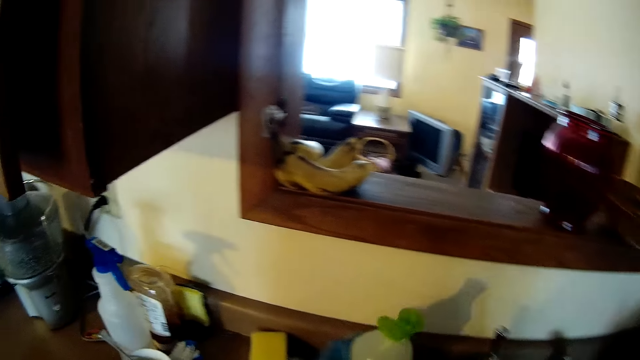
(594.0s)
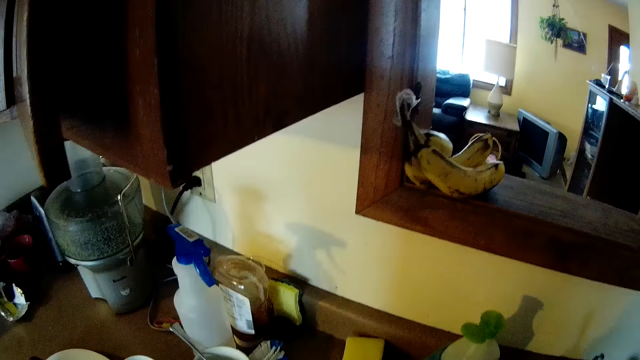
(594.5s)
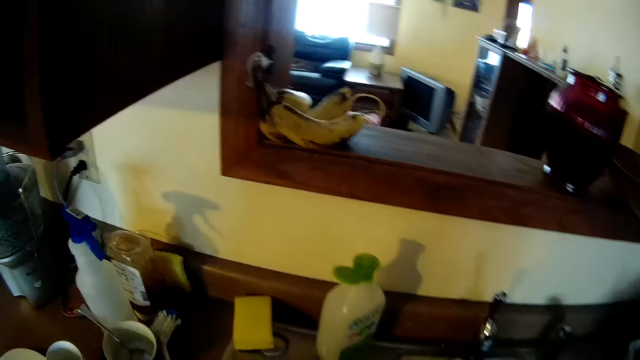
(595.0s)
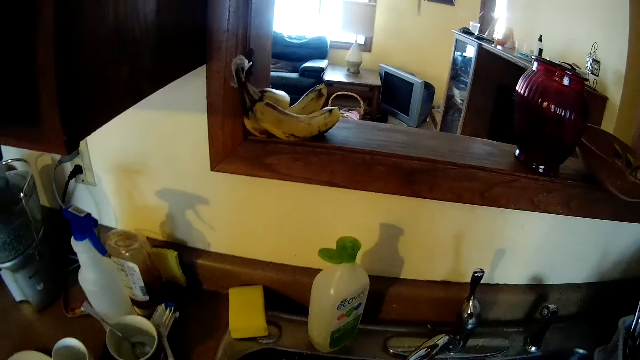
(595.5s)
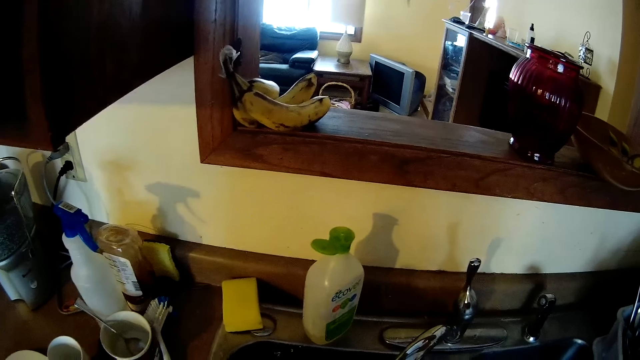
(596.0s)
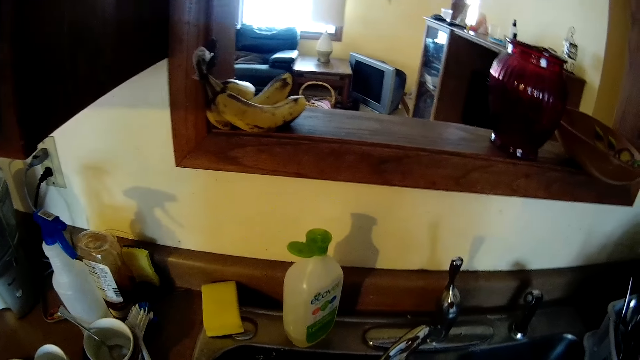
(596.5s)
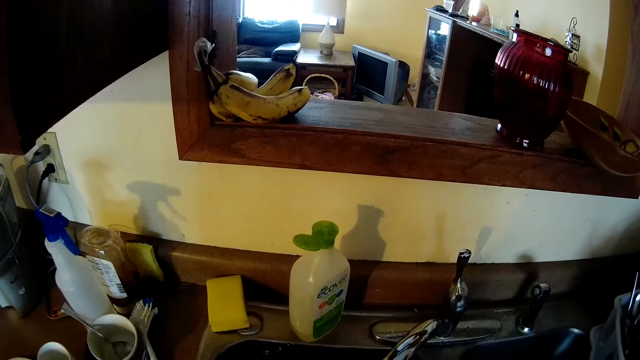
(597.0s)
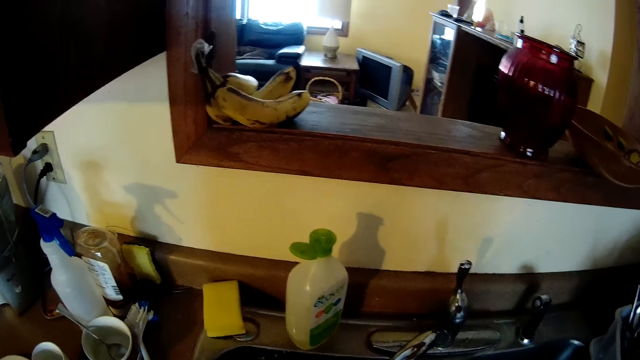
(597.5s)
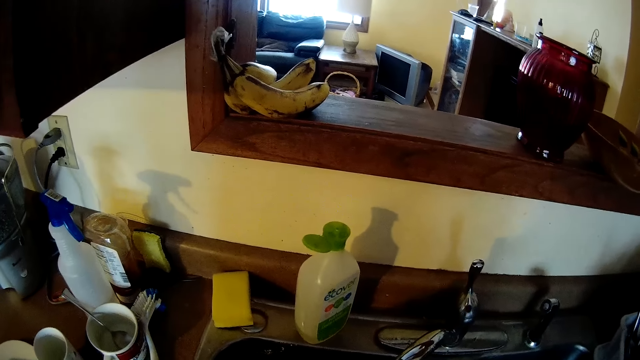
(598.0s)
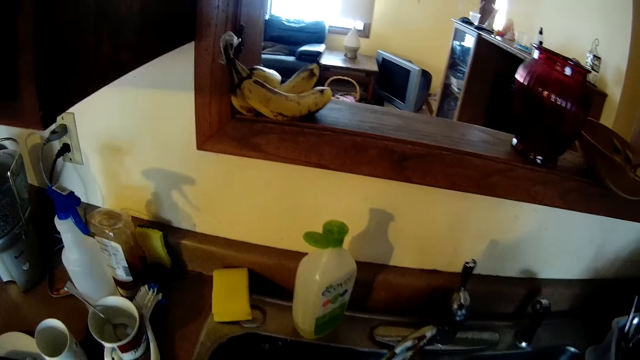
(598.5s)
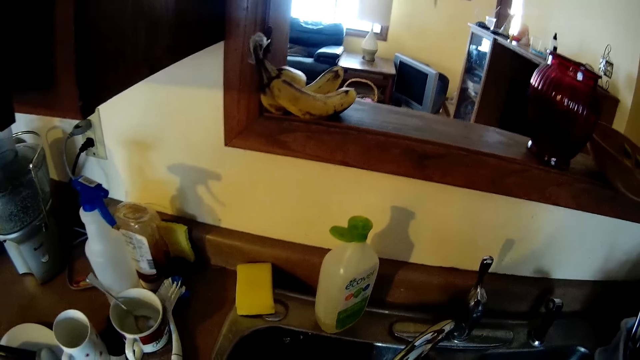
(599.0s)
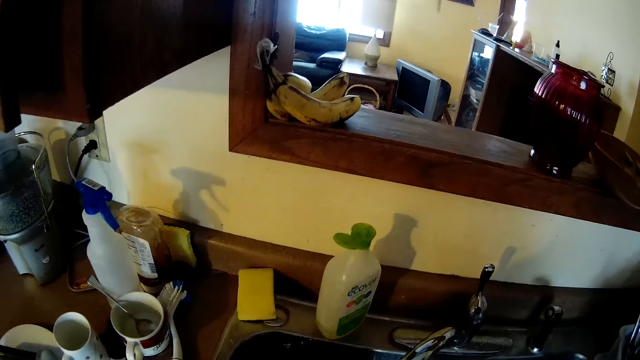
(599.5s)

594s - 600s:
The camera wearer drops the container of soap or detergent on the sink.

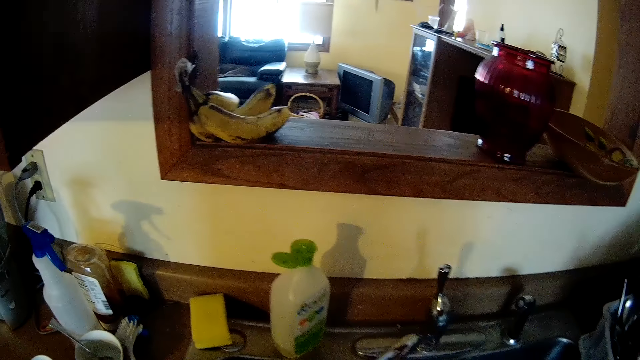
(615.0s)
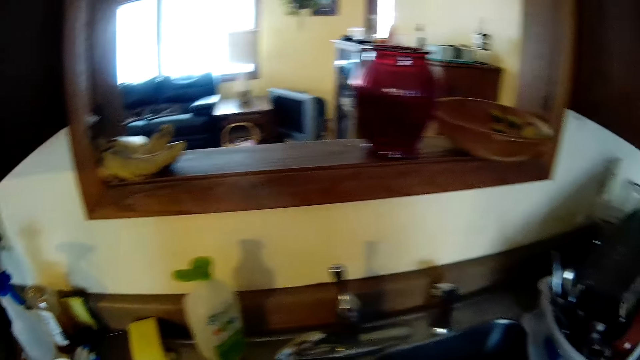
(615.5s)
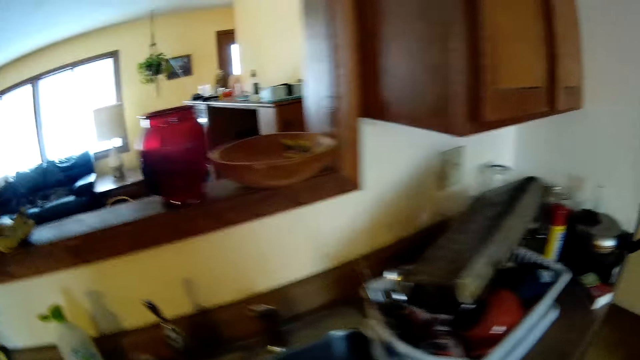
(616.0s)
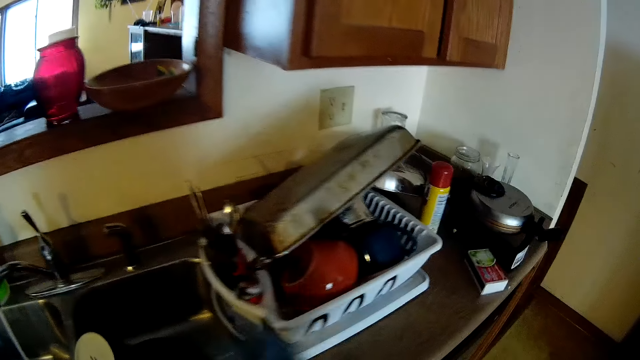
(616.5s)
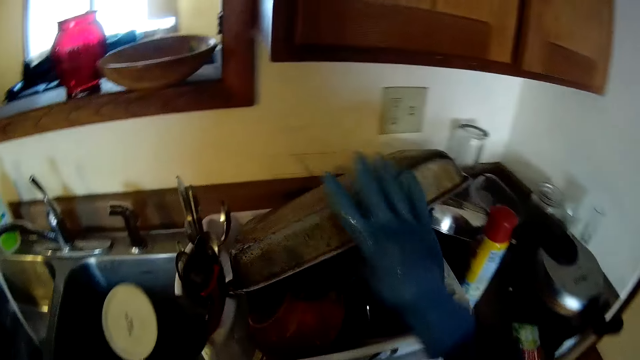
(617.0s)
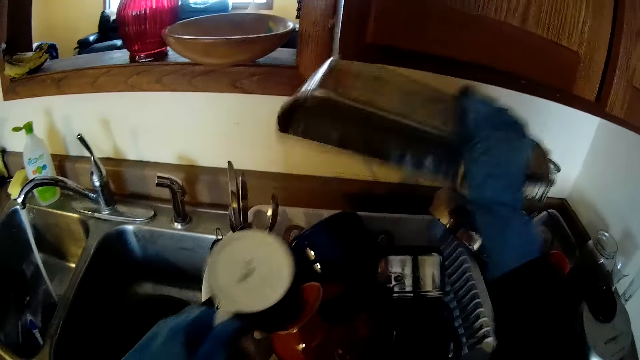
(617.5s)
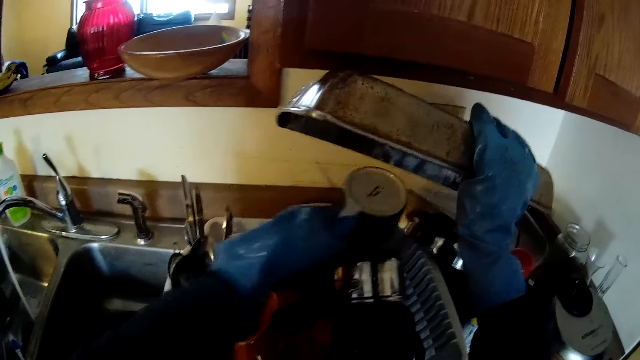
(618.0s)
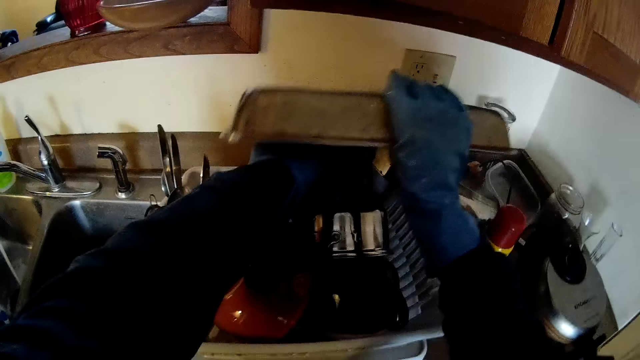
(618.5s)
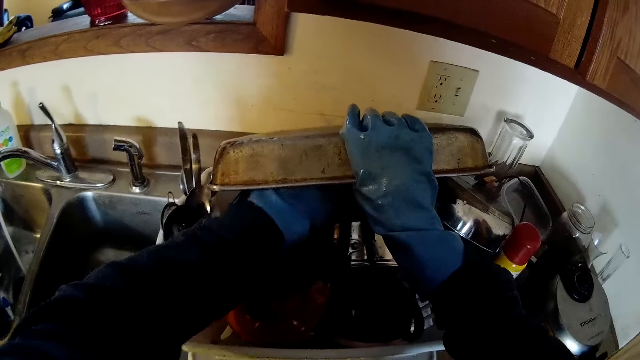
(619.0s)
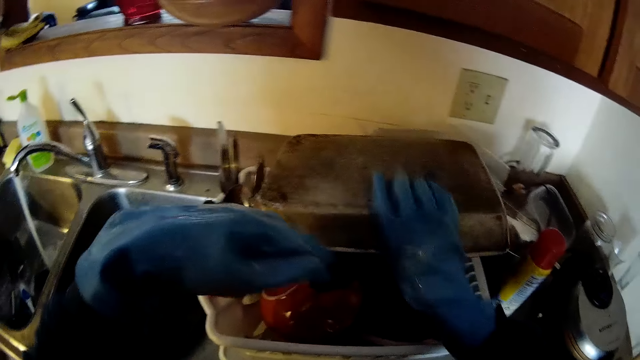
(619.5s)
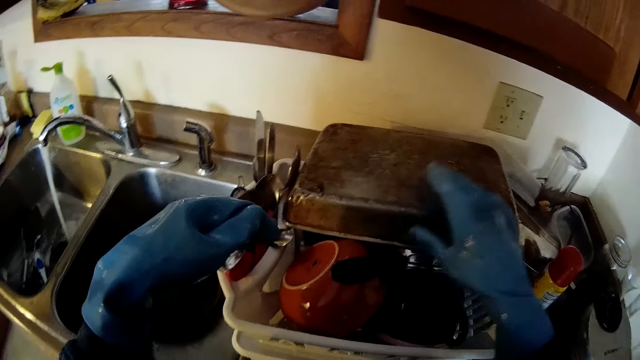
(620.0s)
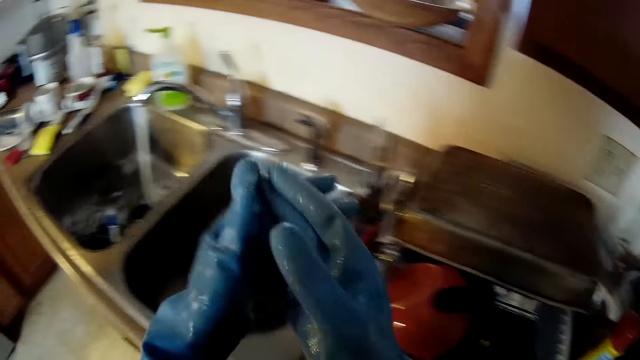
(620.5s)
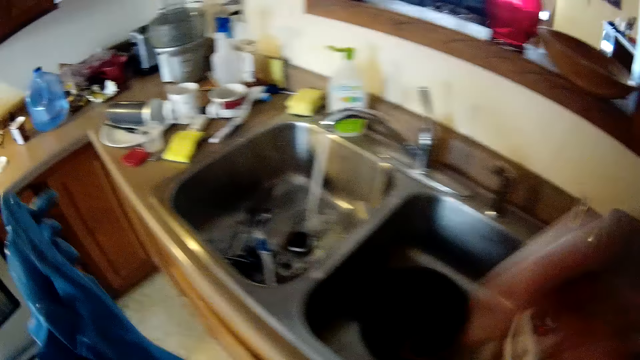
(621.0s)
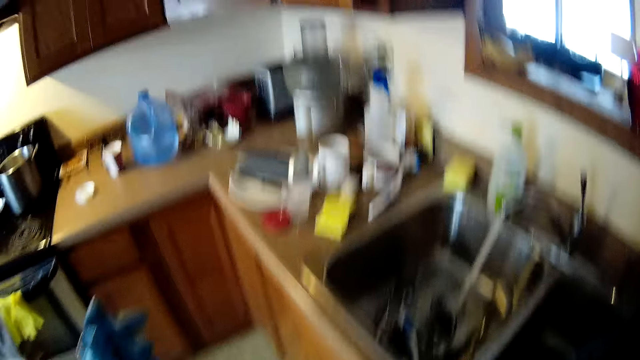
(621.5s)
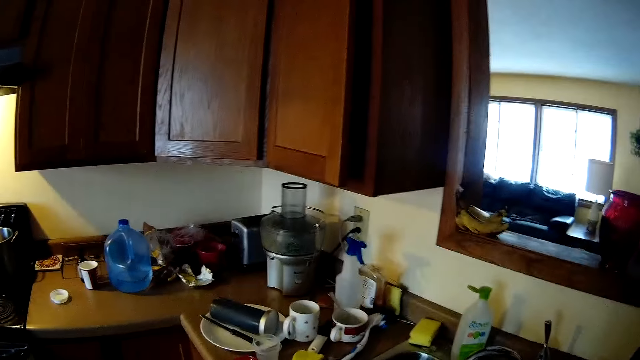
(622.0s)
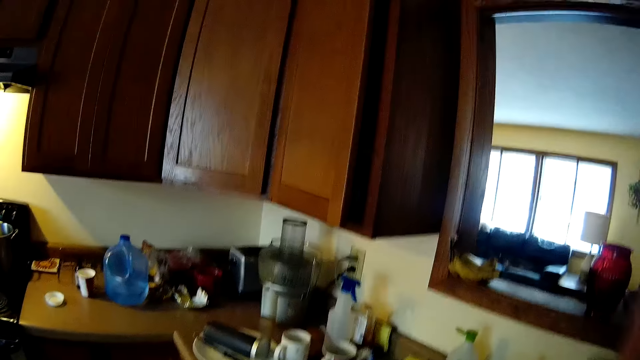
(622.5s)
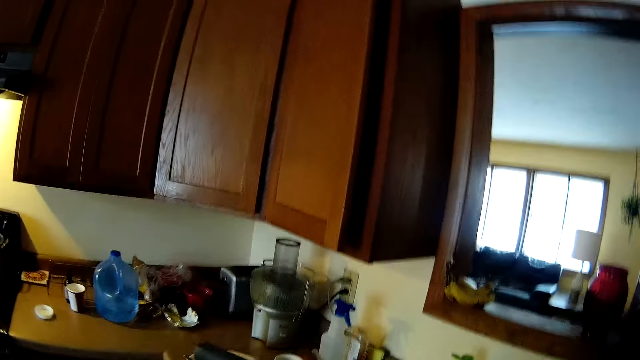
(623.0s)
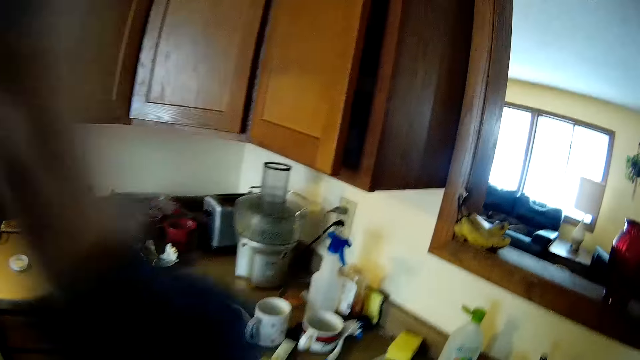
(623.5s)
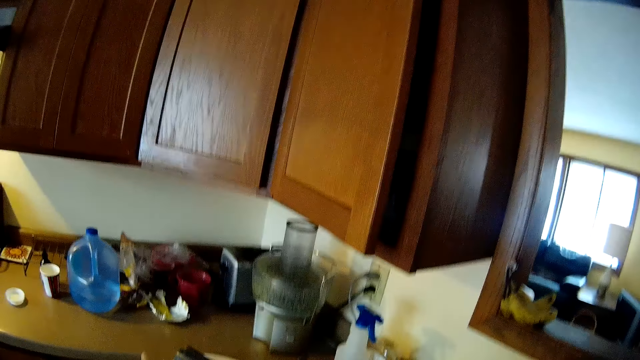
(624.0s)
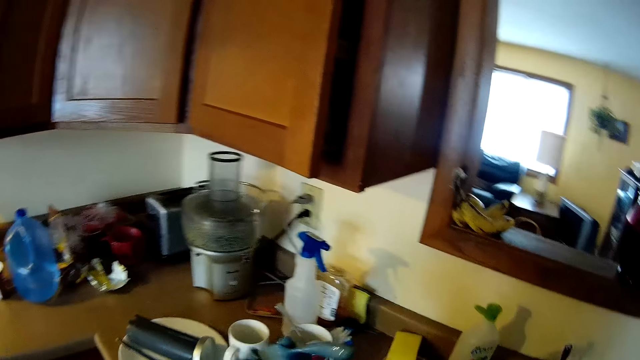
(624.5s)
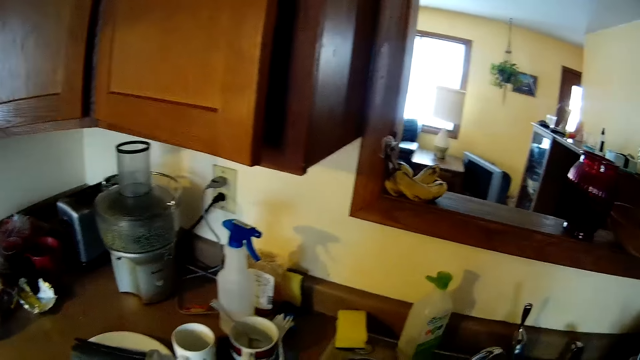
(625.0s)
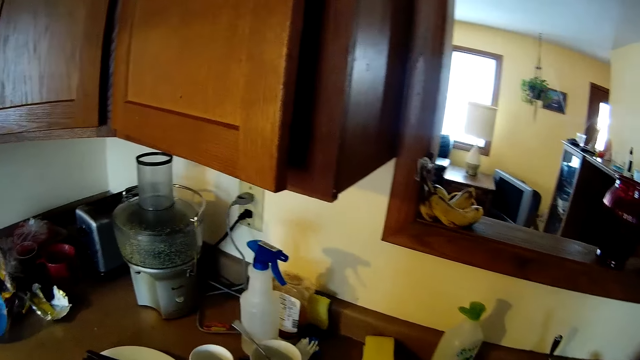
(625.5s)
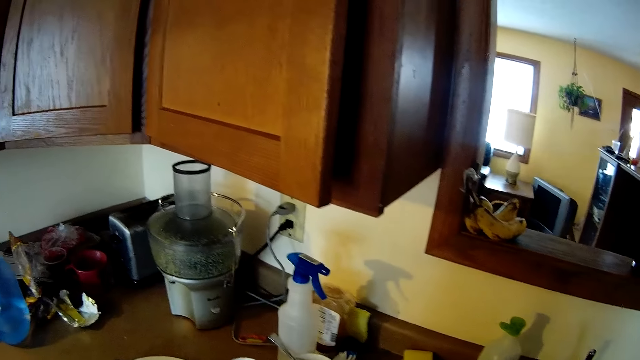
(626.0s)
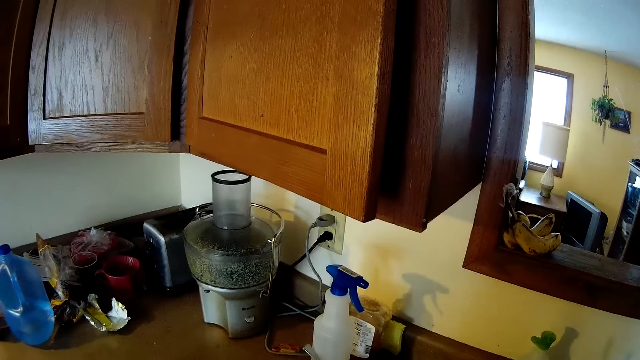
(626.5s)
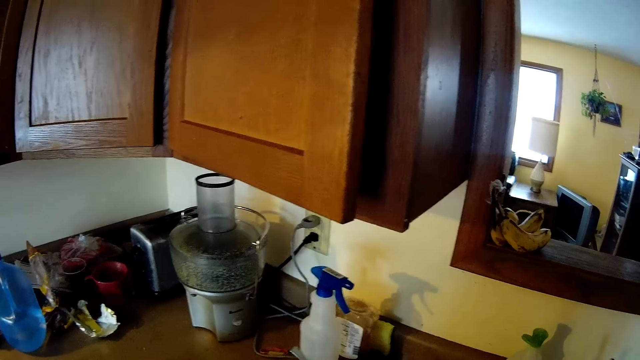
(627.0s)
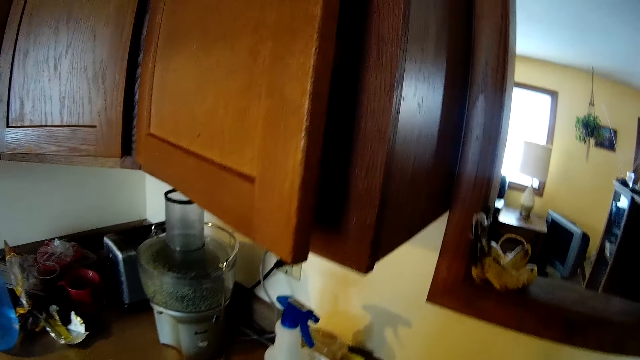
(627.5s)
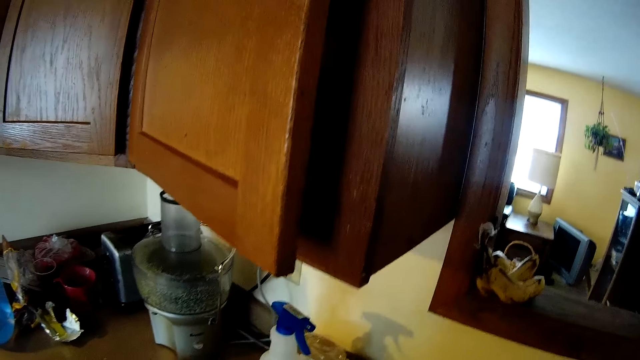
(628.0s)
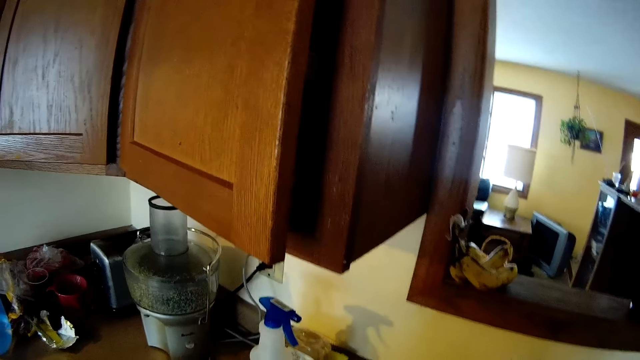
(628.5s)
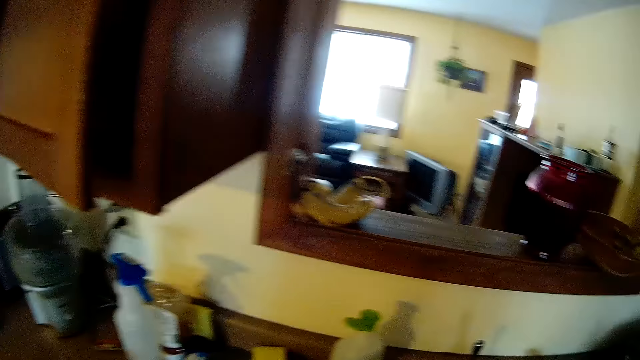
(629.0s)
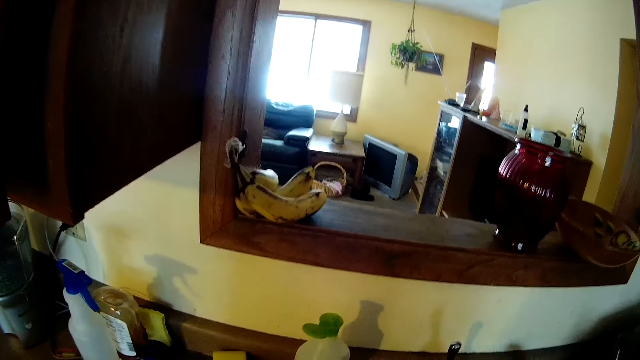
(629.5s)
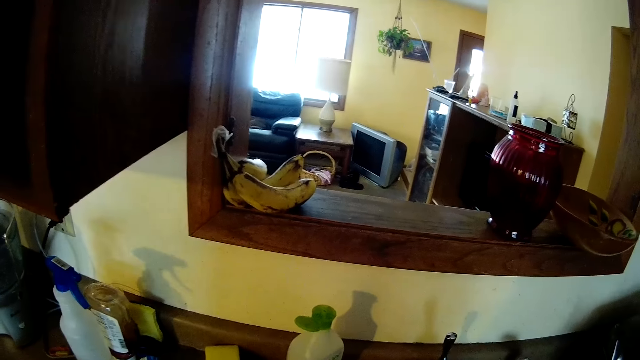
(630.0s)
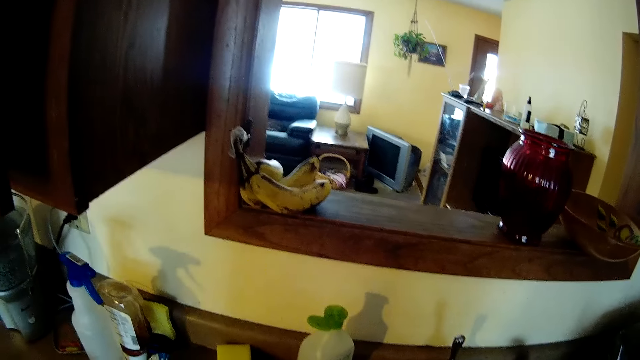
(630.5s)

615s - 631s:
The camera wearer walks around the kitchen. She raises the tray on the dish drainer with her right hand. She drops the mug in the dish drainer. She drops the tray on the dish drainer. She takes her right glove with her left hand. She adjusts the camera. She picks up something. She picks up a sponge.
